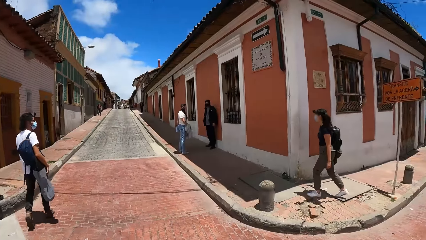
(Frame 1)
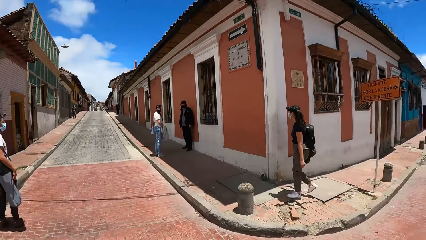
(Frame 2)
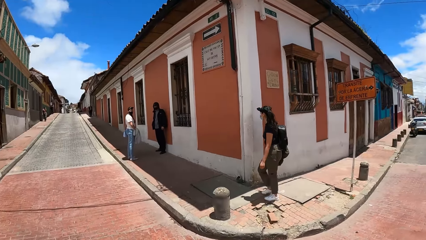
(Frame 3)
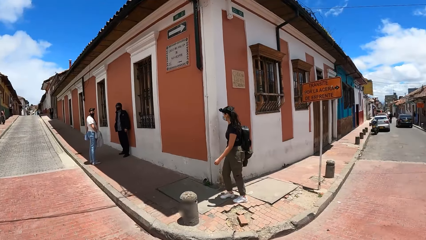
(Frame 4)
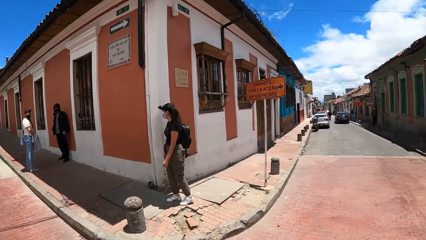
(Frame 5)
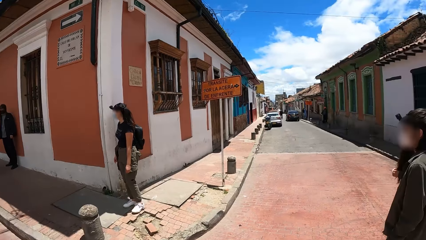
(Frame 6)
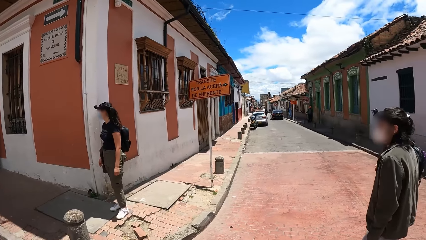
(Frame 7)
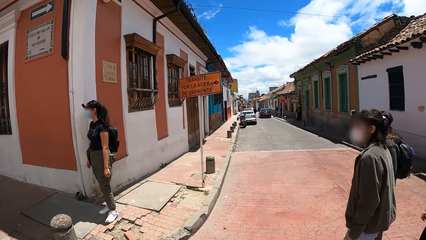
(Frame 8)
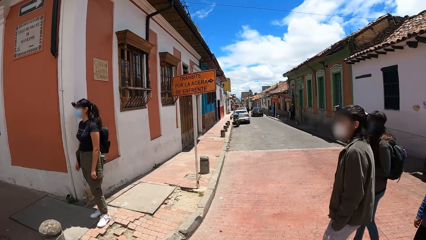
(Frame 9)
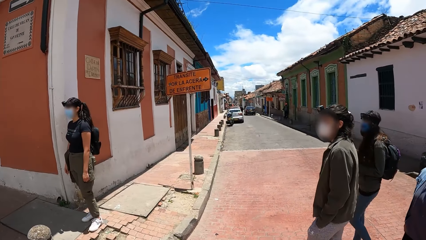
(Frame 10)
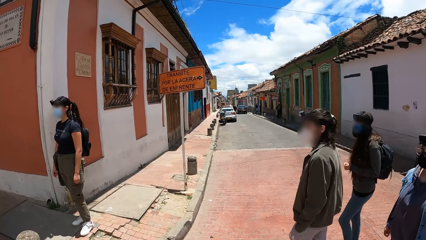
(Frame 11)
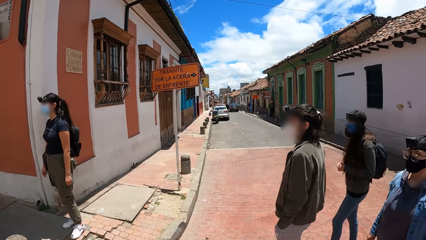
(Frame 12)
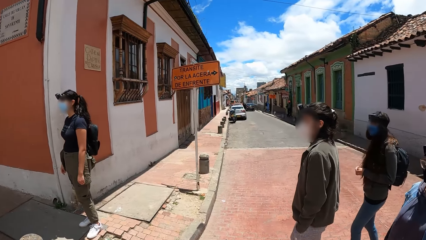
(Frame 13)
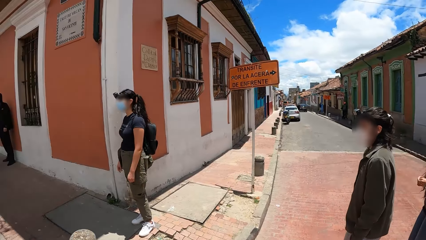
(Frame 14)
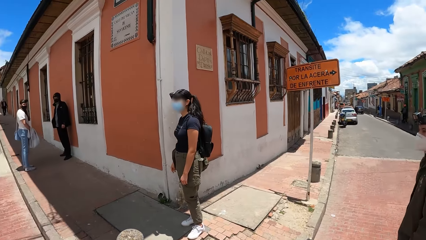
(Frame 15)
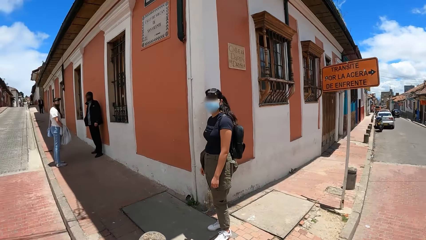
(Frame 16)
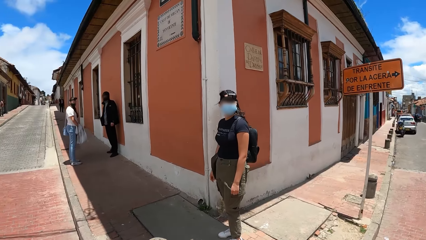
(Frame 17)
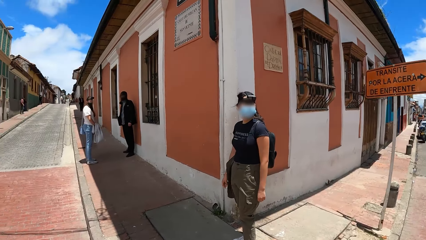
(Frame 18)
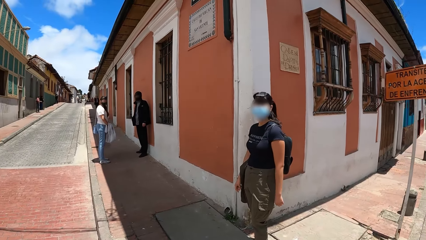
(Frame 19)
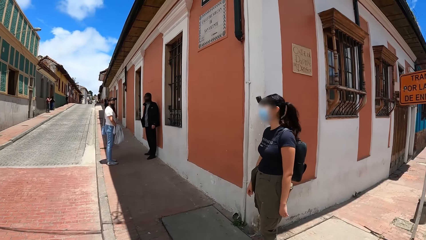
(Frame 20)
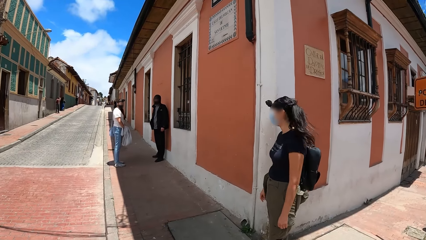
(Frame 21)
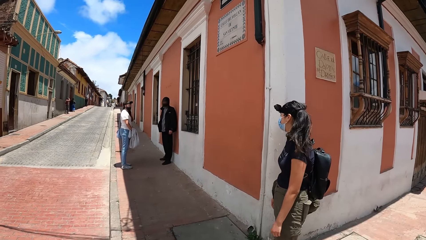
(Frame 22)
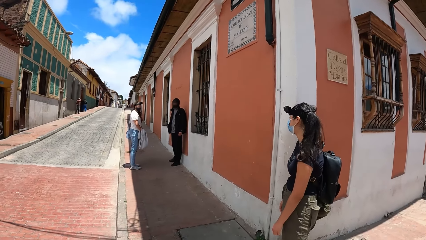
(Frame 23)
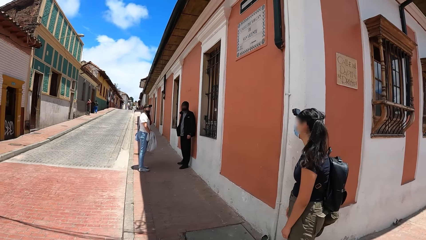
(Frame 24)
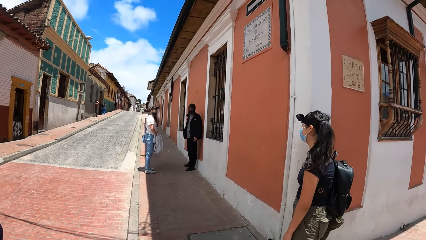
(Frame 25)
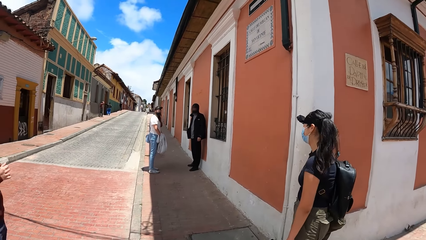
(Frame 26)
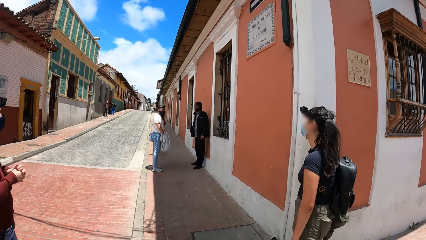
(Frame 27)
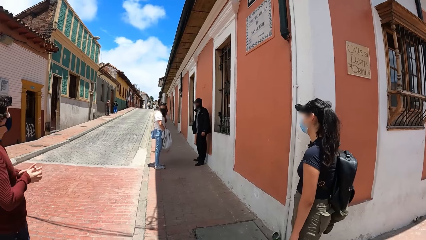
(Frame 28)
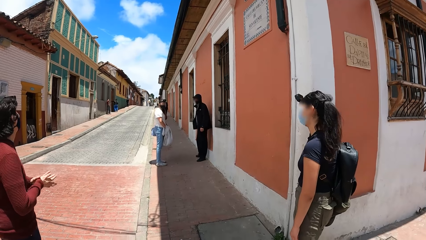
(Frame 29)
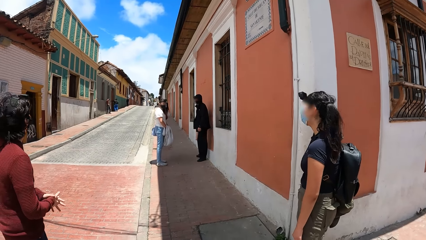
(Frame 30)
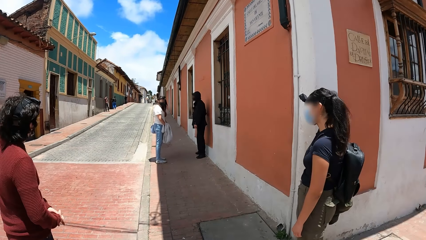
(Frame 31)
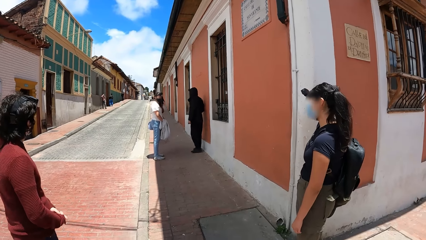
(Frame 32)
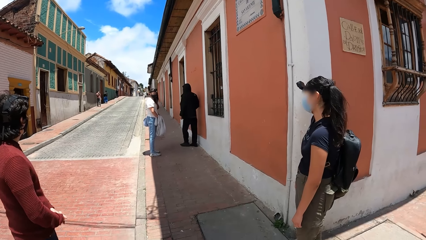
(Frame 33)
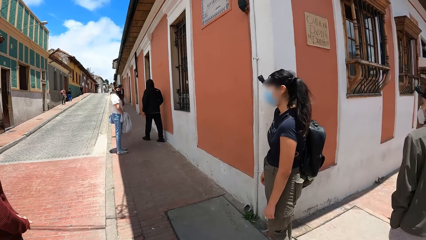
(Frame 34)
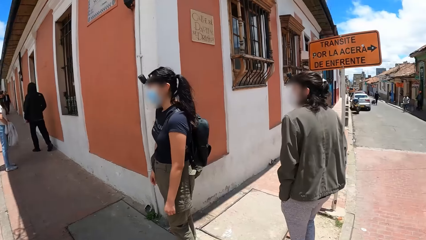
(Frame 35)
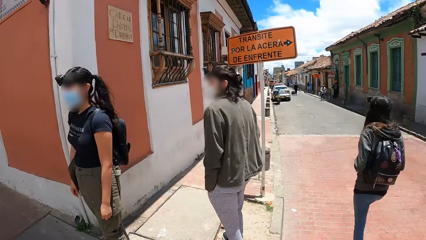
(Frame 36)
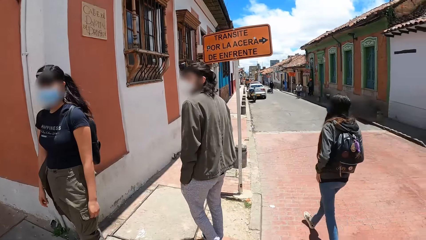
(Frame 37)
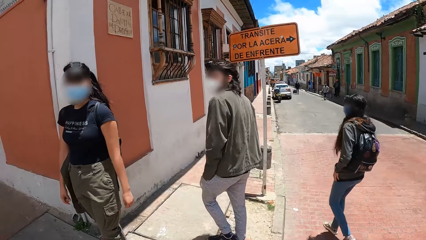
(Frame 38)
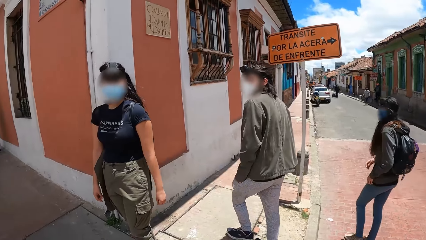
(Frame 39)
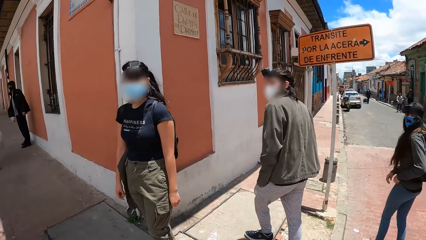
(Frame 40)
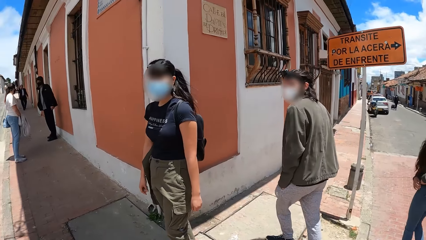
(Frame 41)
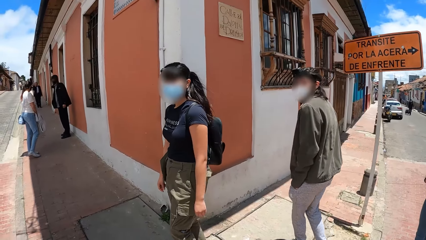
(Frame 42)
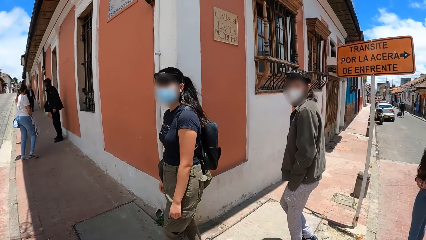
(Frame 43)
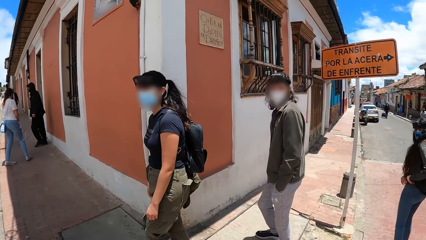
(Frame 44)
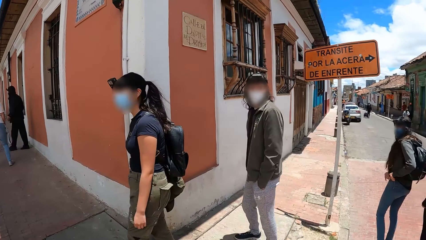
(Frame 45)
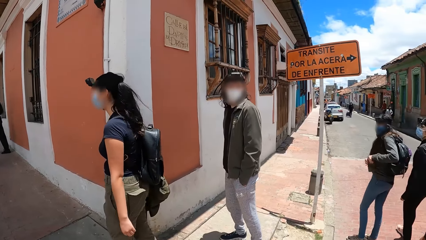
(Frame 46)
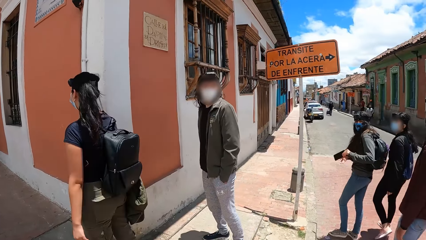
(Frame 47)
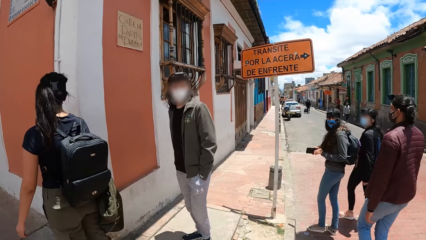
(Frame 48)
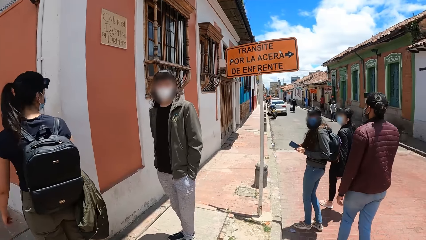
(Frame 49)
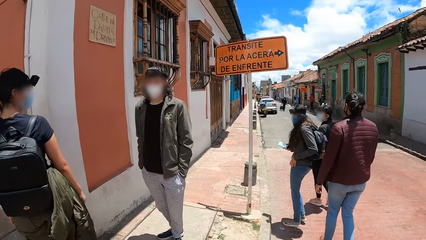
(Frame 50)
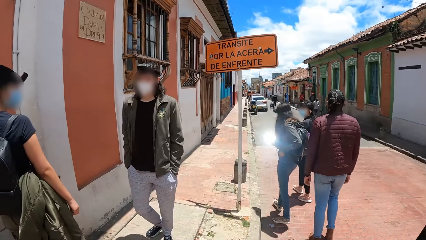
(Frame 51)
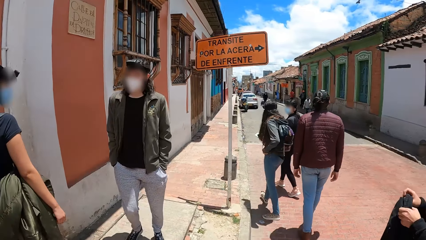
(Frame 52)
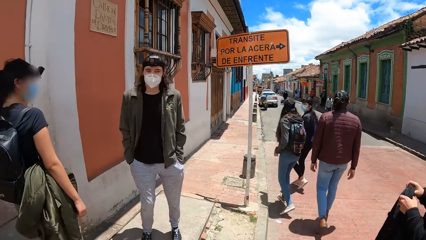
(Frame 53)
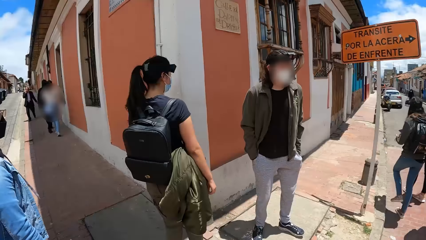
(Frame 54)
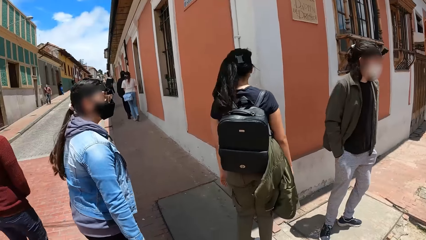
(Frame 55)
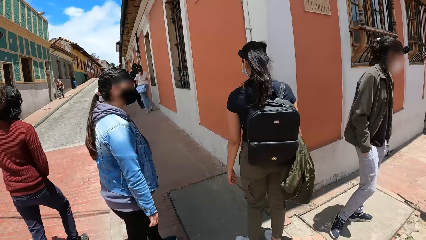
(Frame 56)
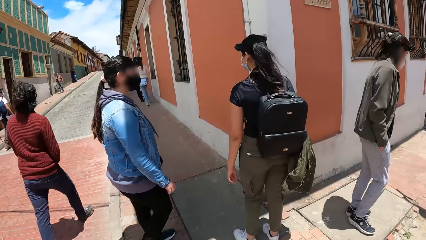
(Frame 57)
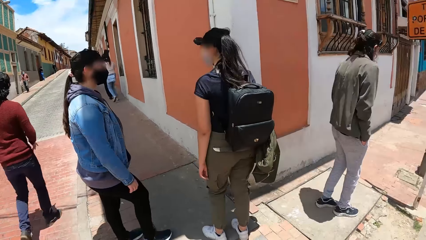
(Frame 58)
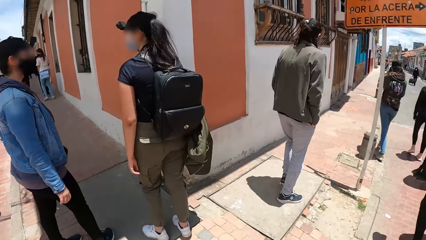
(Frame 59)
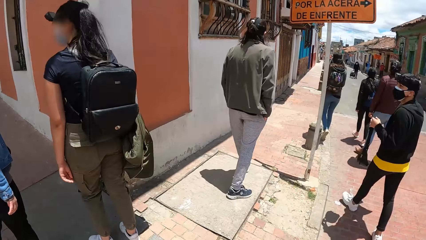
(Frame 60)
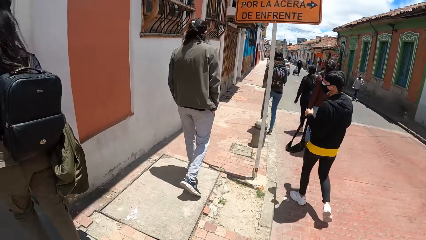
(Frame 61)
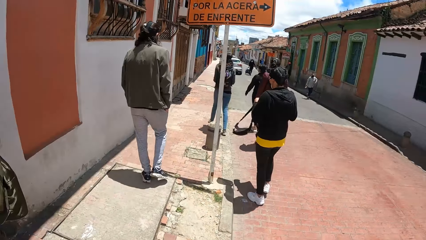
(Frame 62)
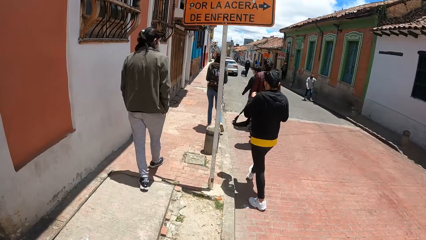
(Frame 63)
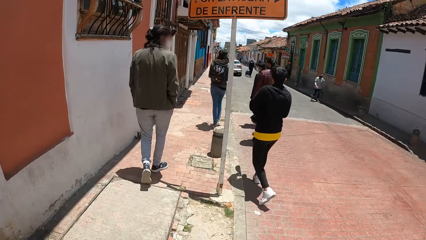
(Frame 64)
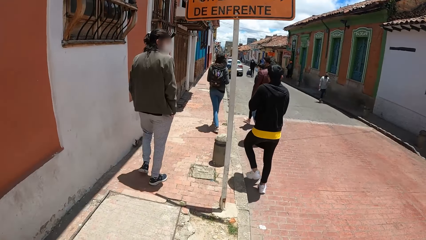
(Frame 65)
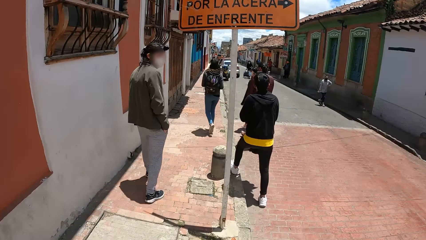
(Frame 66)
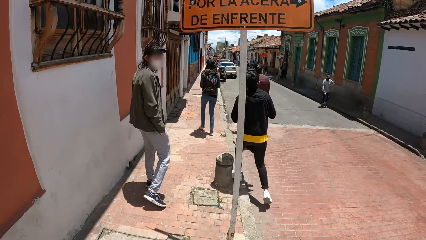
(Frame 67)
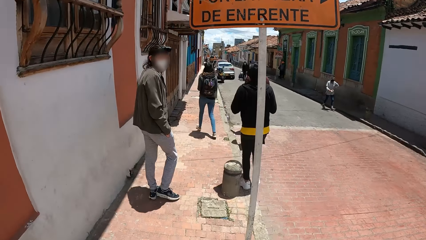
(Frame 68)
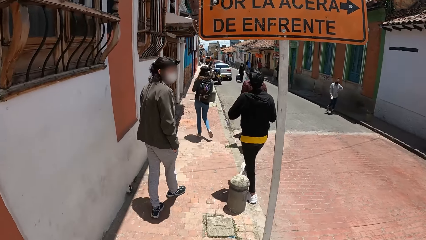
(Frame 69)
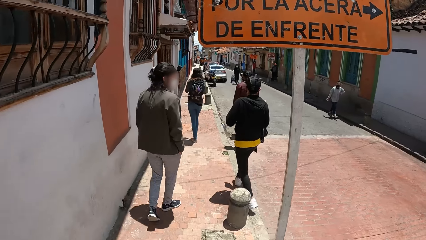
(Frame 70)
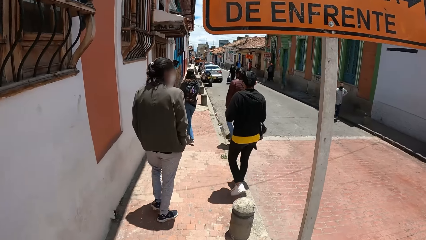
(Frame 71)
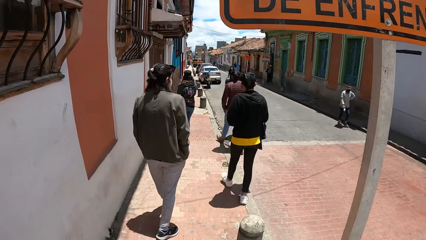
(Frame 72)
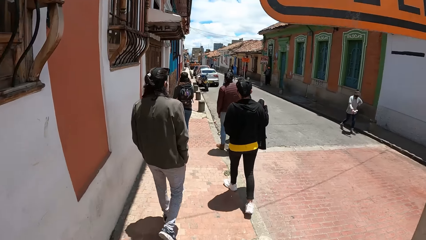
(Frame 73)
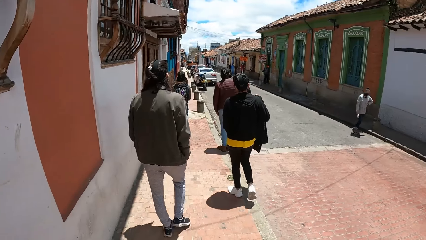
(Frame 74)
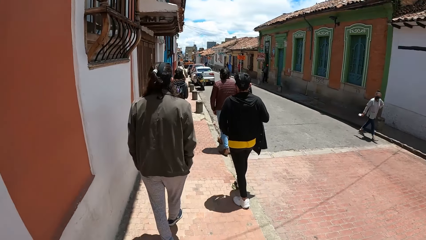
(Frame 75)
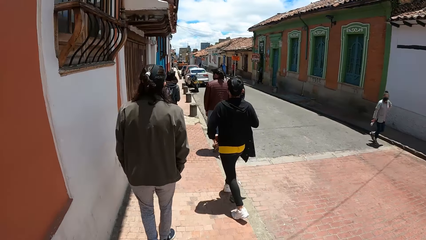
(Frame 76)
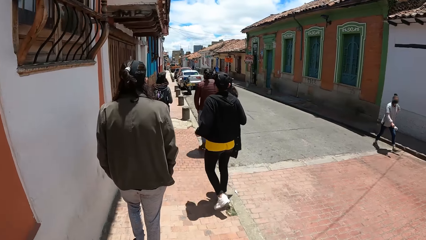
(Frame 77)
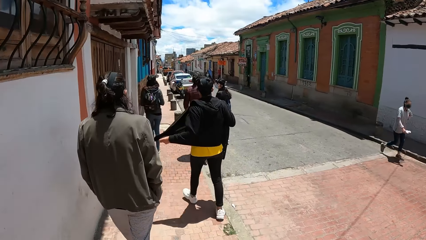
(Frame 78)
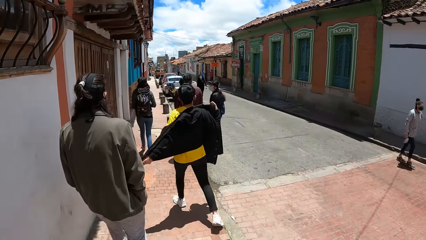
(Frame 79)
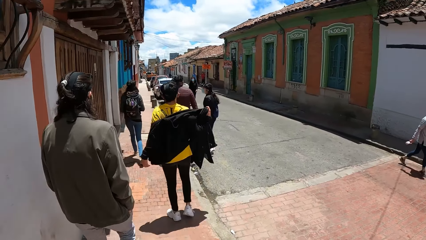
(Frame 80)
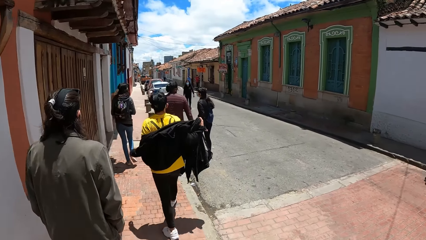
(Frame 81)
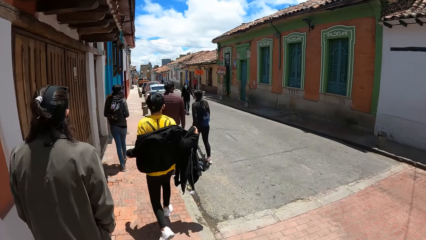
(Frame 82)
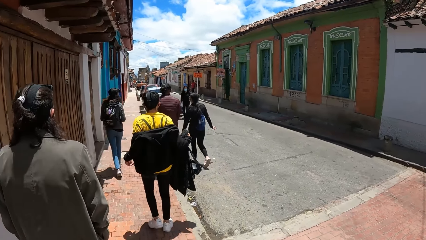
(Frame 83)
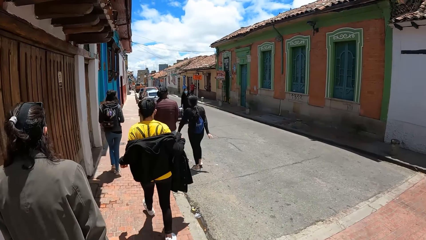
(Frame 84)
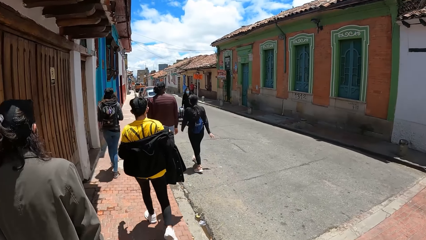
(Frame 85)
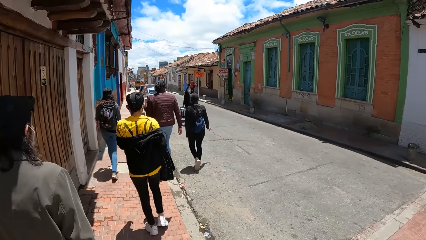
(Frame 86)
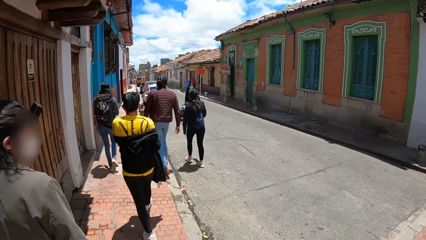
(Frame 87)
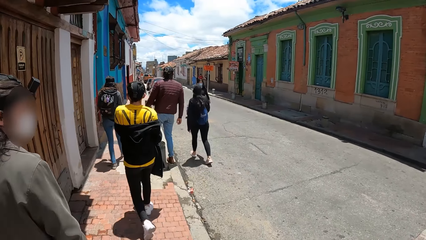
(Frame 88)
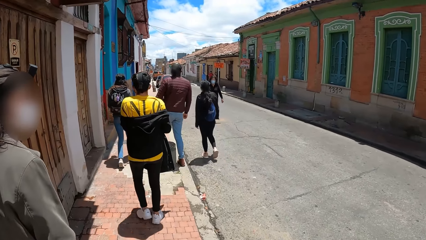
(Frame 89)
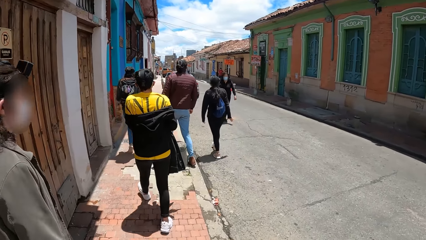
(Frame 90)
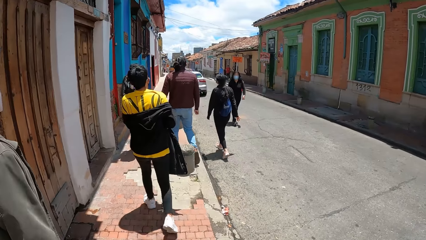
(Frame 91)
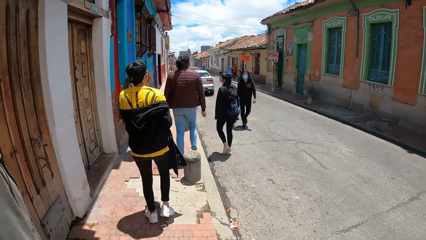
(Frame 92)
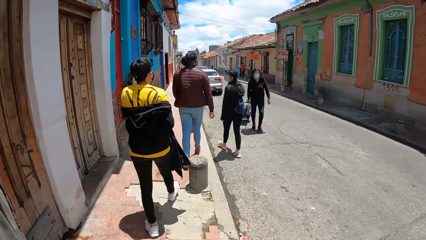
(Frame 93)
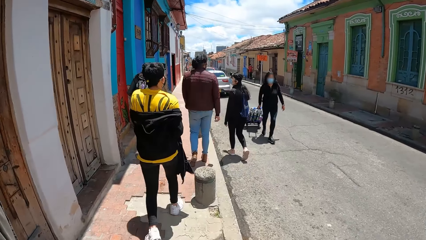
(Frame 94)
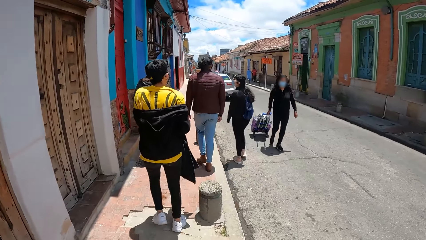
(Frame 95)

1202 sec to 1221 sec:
A woman converses with a man. The camera wearer looks around. Another man walks down the road. A third man holds the purse with his left hand. The camera wearer walks down the road along the sidewalk alongside the third man, two other men and two women. The third man passes the purse from his left hand to his right hand. One of the other men converses with the two women. The third man pulls down his sweater with both hands.
